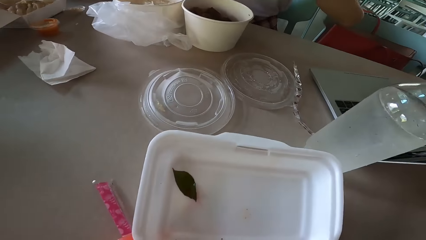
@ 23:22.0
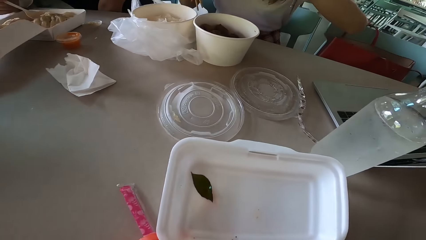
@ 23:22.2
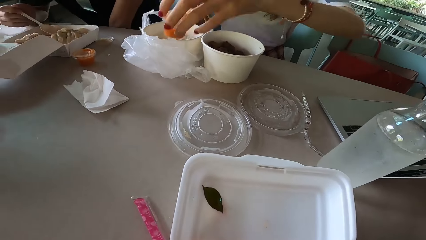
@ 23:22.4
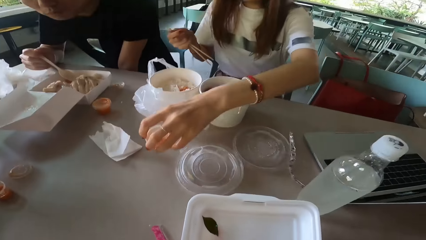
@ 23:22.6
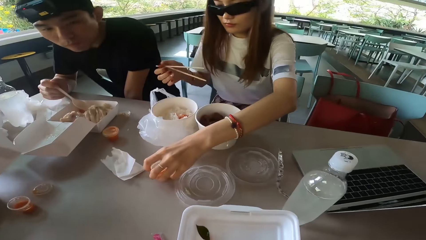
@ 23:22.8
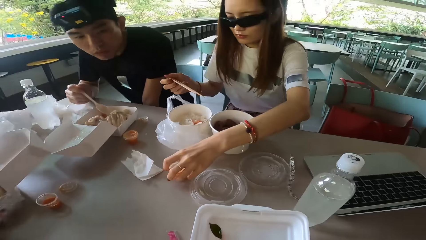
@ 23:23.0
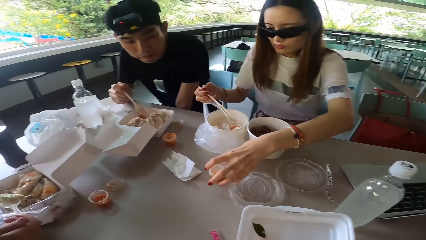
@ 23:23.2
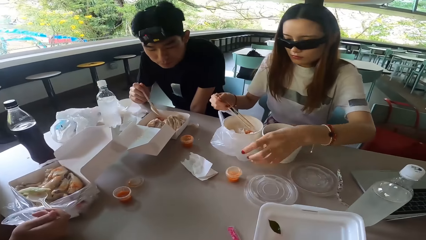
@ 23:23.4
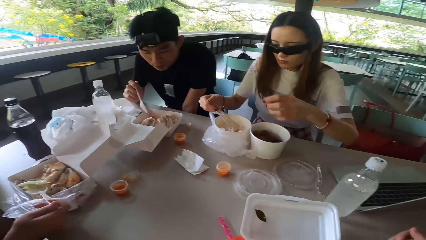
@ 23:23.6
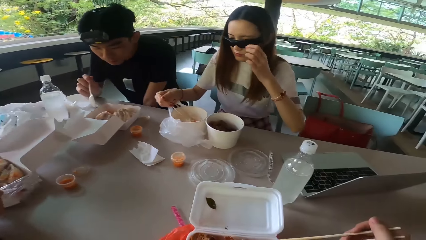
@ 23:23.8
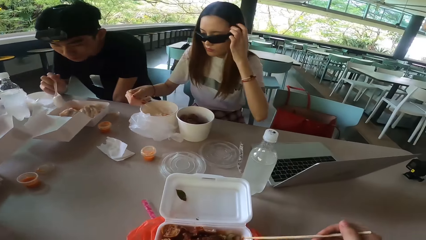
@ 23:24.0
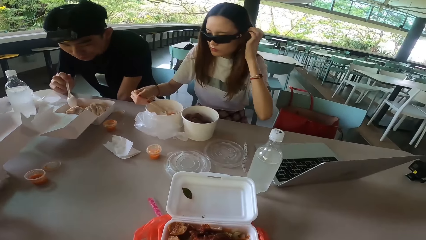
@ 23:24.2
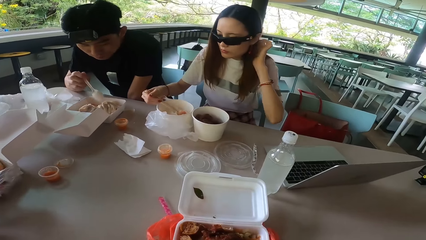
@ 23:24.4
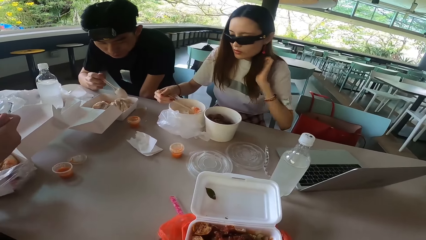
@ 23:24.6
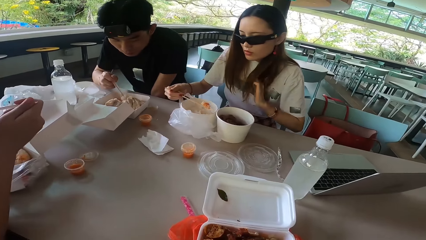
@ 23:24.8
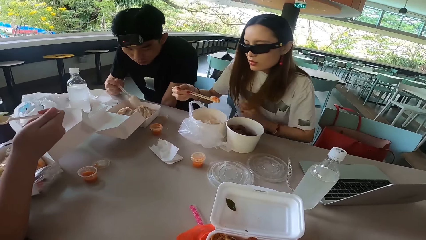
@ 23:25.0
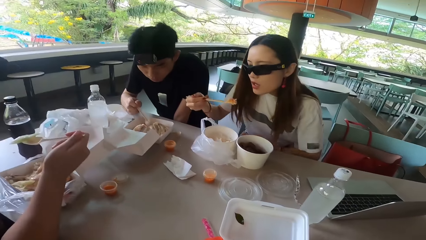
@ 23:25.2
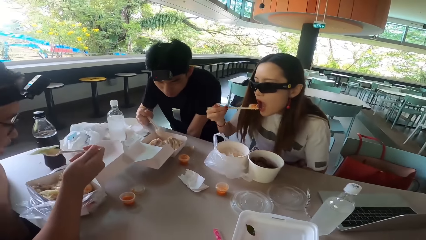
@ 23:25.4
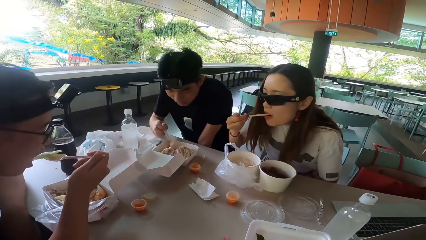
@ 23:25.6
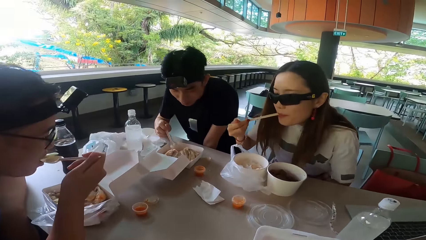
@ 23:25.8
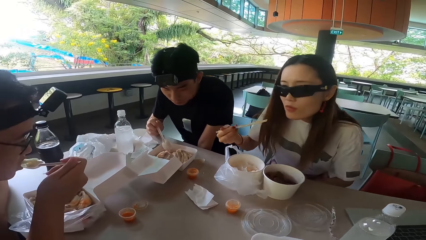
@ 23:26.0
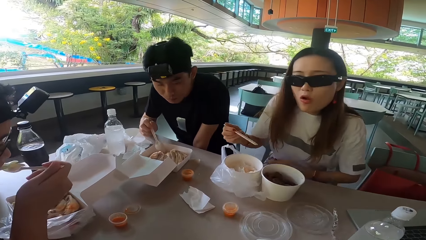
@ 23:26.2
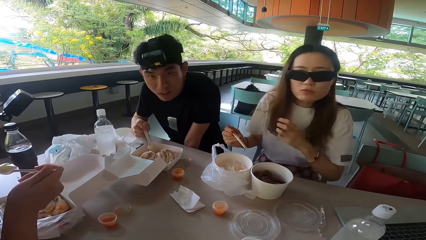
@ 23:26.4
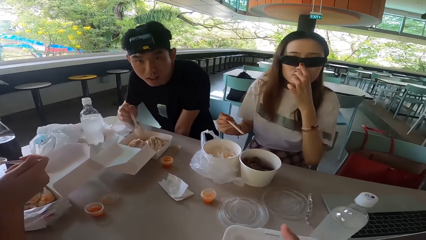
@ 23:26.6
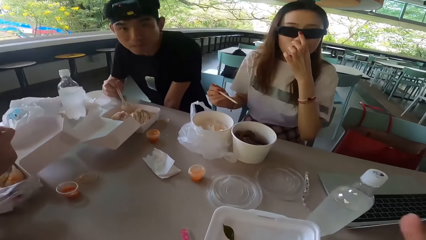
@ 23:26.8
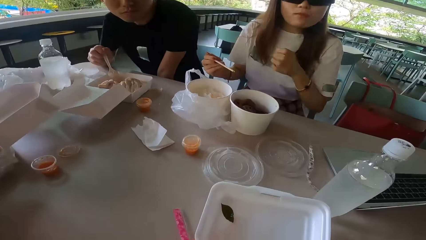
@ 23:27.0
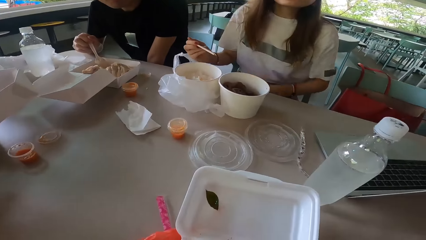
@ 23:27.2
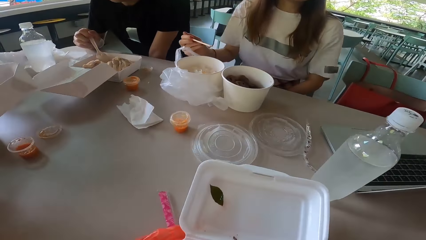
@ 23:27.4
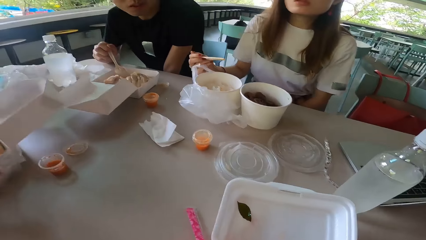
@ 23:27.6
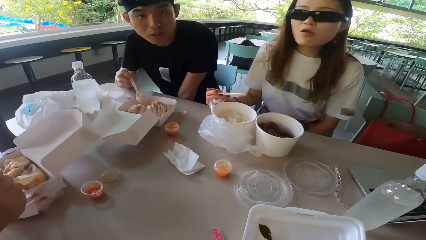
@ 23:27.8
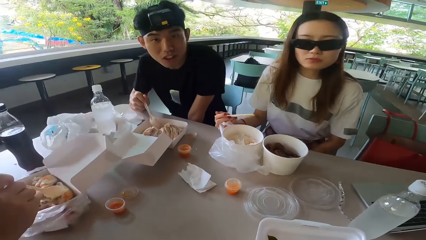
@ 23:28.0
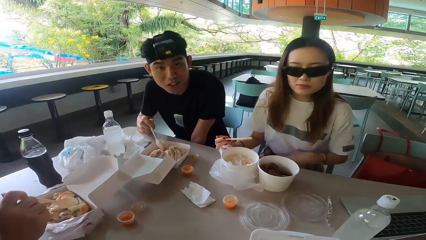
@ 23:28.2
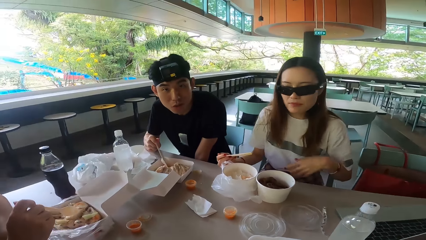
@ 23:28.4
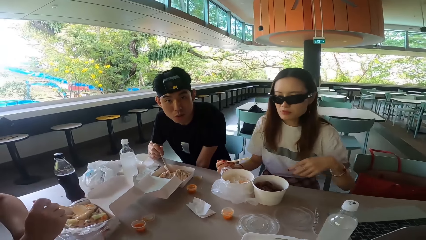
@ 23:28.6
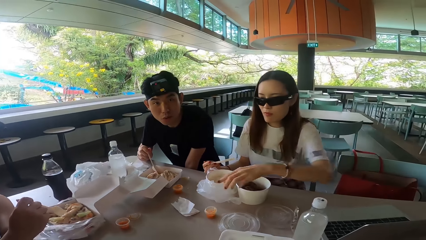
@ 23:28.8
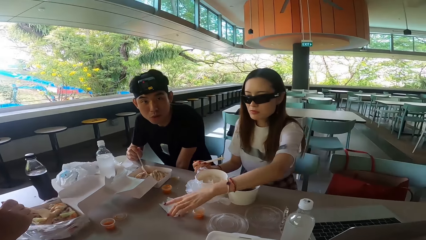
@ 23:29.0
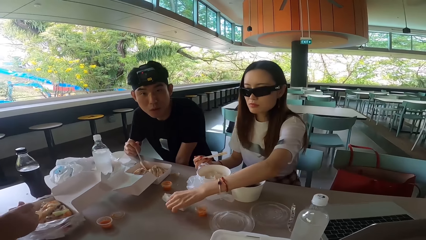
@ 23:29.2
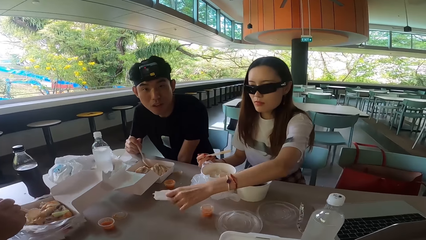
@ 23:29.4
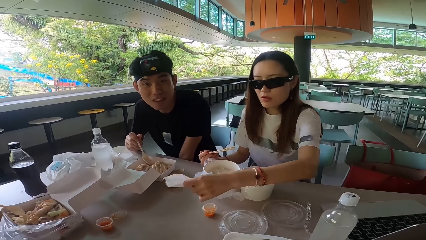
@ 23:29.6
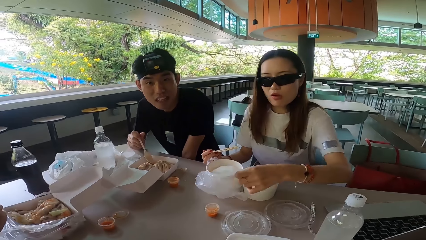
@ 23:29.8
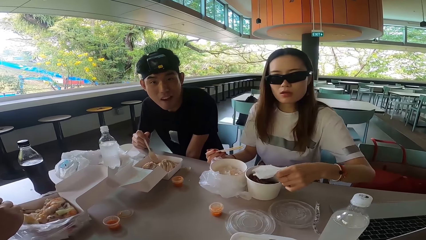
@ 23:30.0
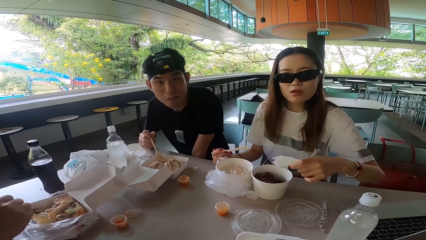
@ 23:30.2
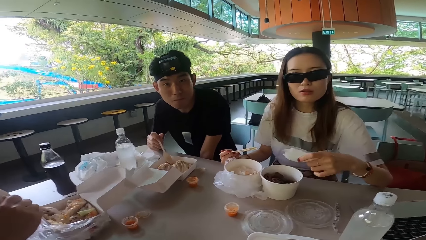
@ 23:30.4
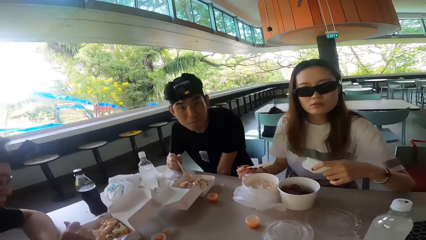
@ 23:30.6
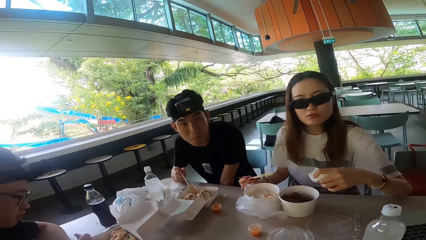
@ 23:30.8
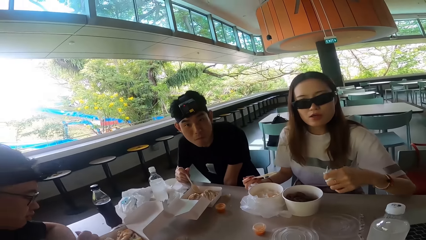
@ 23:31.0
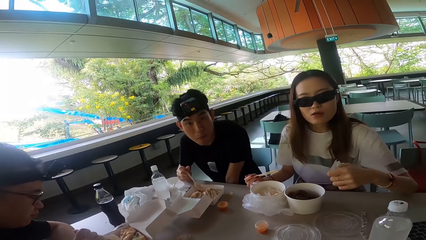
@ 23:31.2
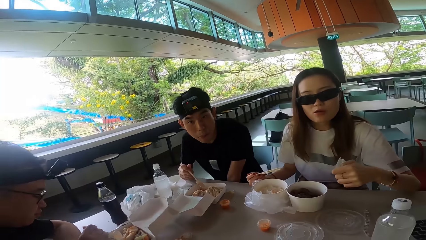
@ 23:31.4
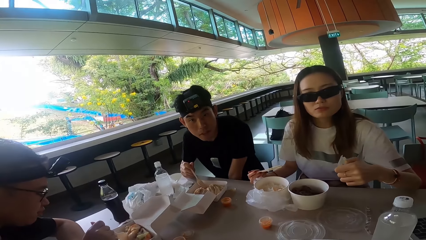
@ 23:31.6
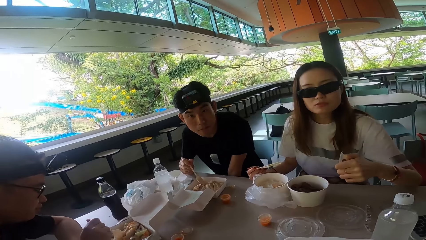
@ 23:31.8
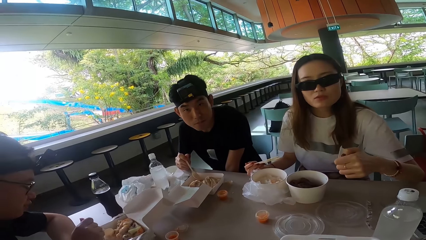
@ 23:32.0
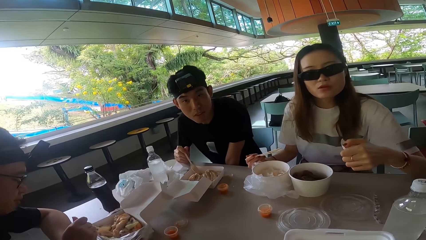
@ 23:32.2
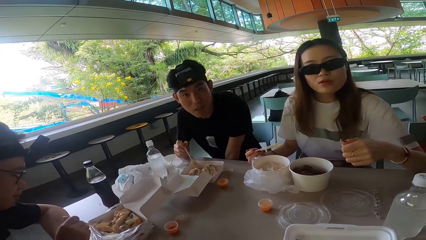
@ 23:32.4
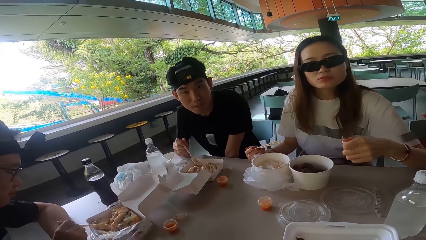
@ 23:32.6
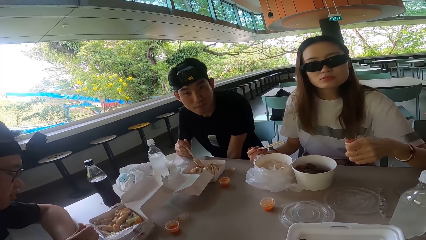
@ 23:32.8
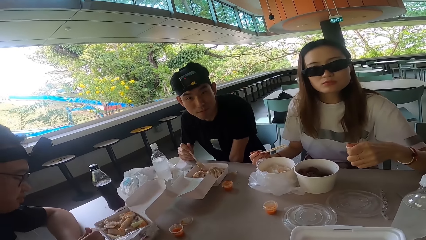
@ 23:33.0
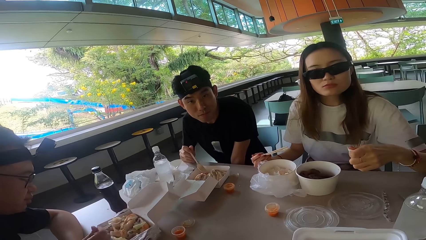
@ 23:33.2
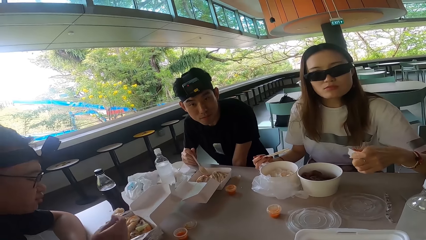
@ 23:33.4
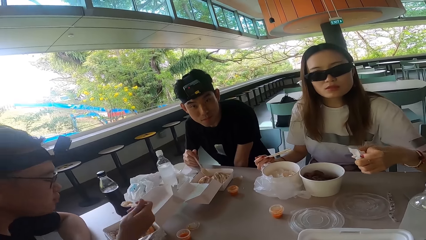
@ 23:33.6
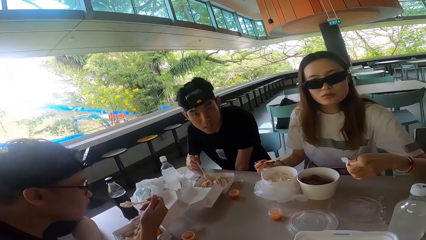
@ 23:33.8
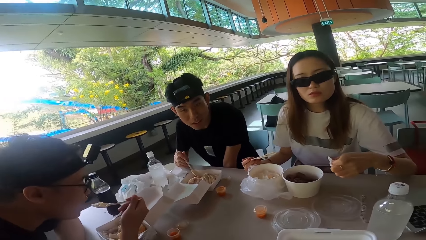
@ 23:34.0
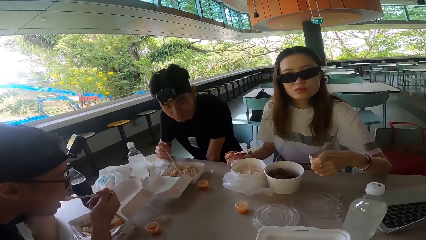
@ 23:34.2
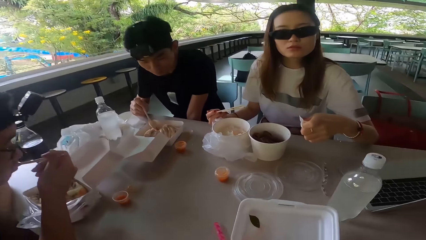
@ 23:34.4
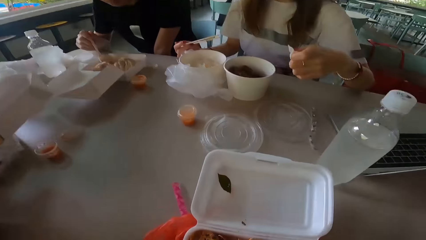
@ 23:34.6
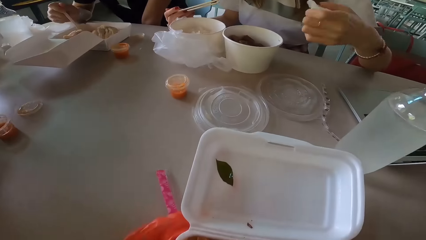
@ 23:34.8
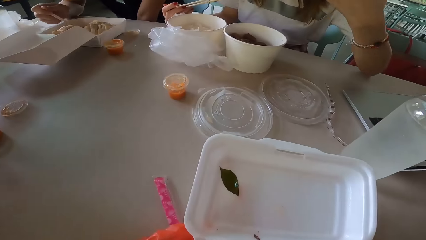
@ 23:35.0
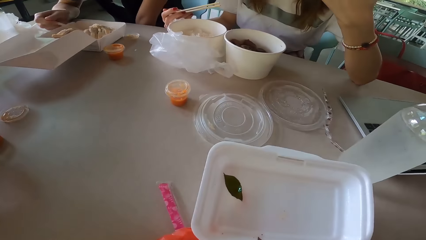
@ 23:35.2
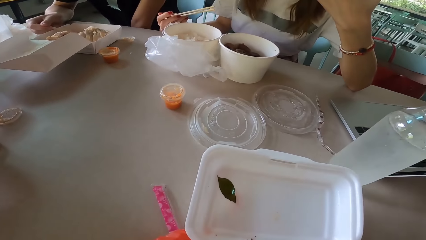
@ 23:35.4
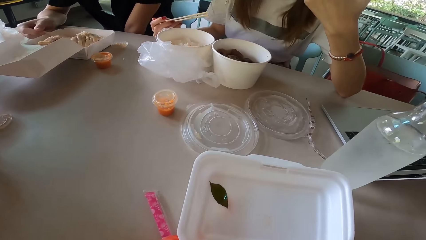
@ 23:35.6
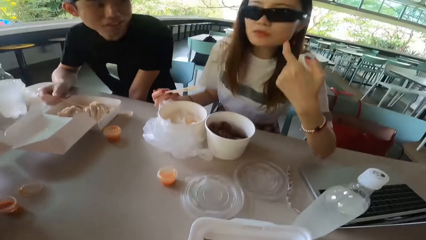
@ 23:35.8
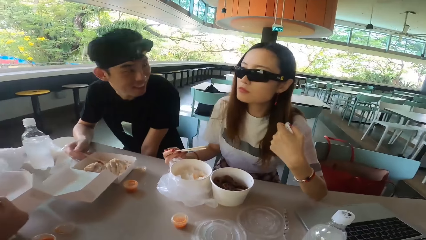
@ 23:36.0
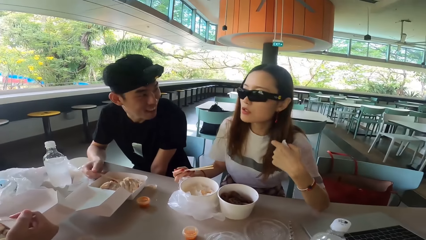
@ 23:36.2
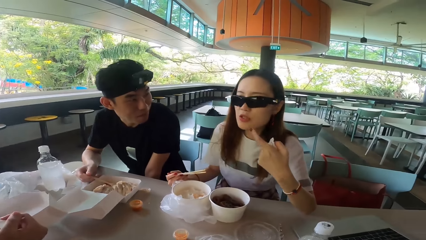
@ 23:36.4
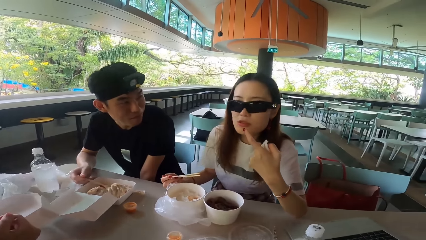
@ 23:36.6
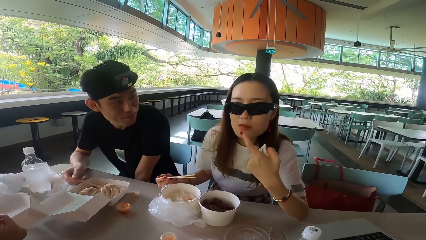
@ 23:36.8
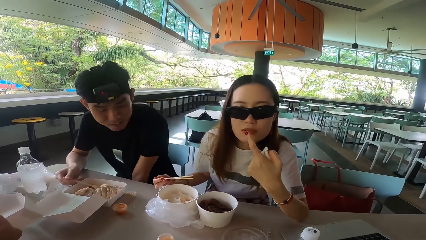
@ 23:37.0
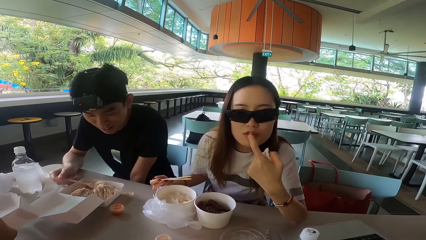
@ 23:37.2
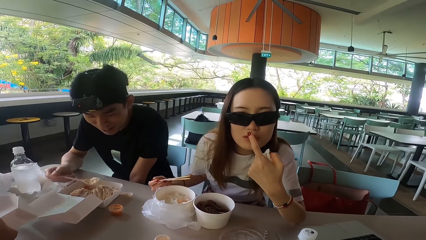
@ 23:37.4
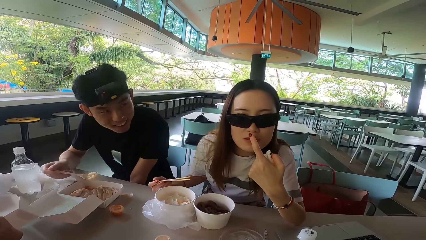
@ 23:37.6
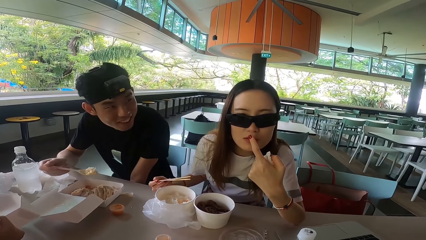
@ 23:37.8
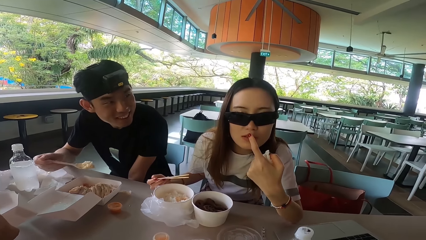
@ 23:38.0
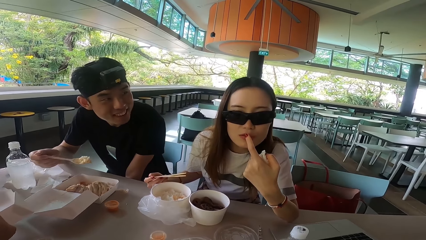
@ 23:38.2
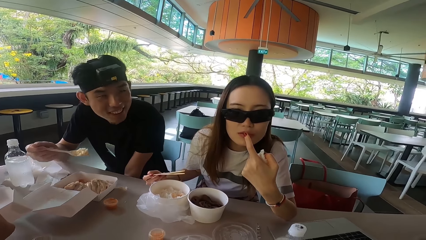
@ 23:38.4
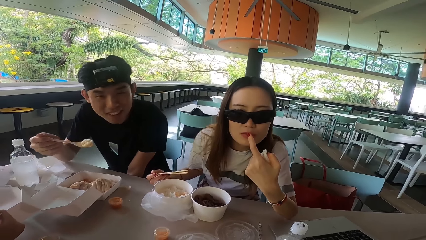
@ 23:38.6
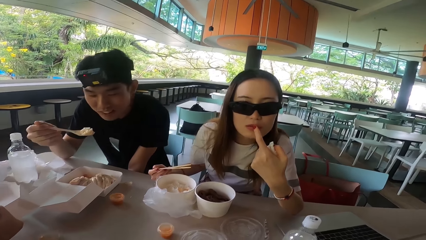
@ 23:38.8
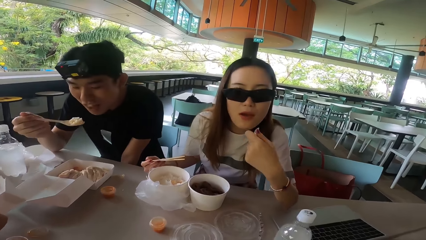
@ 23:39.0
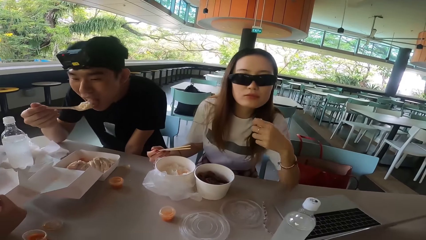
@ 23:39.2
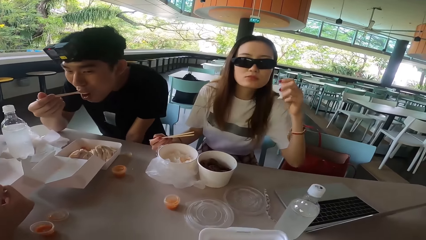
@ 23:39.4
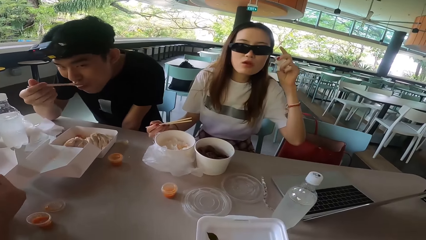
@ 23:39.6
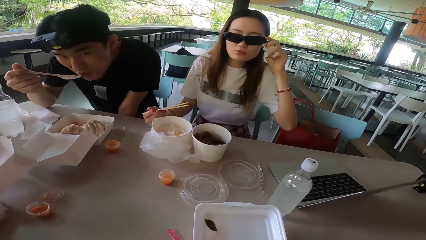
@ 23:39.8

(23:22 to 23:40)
A woman puts the sauce tin on the table. She passes her hand through the hair and lifts her hand. She picks up rice with chopsticks. The camera wearer lifts a hand. A man scoops rice with a spoon and mixes something. The woman eats the rice. Another man eats something. The woman holds her nose, touches the sun glasses, pulls her hand off the nose, lowers her hand and picks a serviette. The other man moves something. The first man talks to the camera wearer, the woman and the other man. The woman folds the serviette. The other man eats the rice. The woman lifts her hand. The first man scoops rice with the spoon. The woman gestures her hand. The first man eats something.
